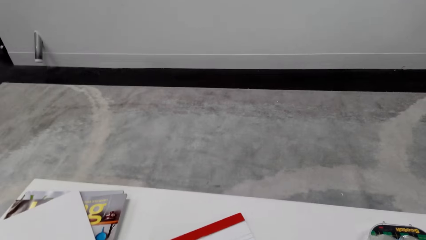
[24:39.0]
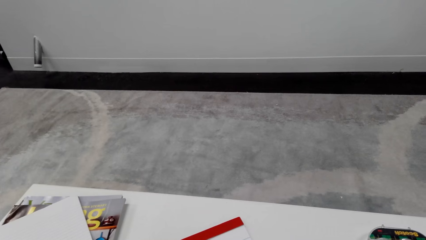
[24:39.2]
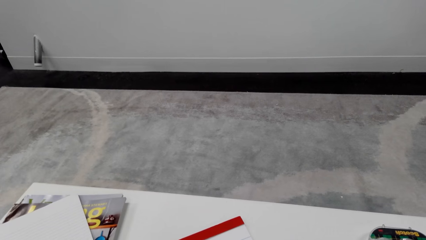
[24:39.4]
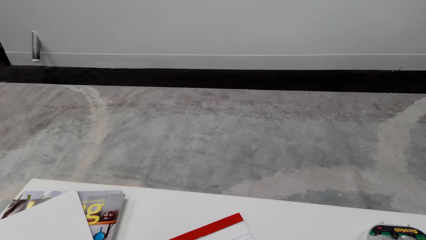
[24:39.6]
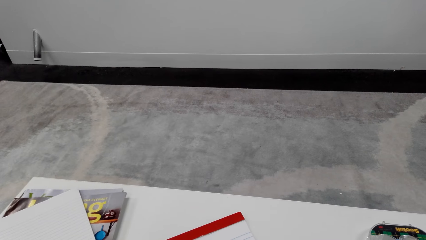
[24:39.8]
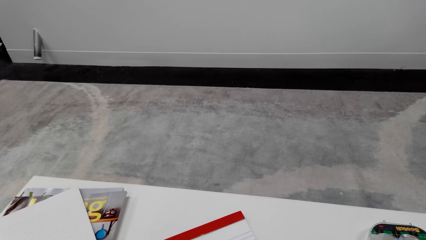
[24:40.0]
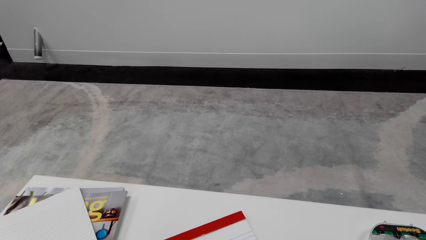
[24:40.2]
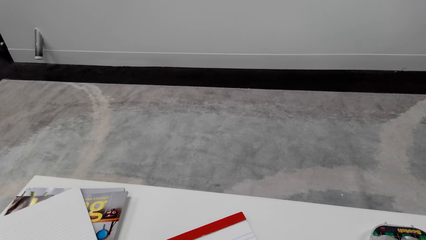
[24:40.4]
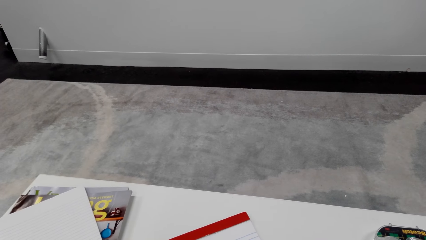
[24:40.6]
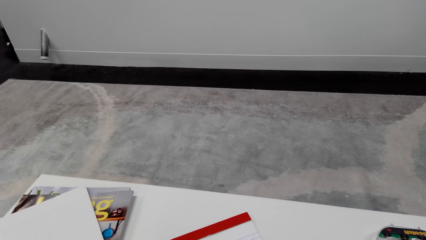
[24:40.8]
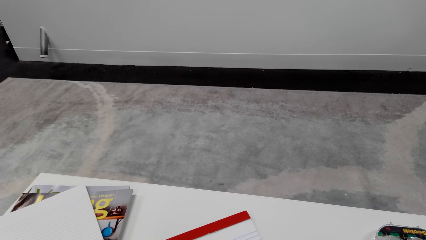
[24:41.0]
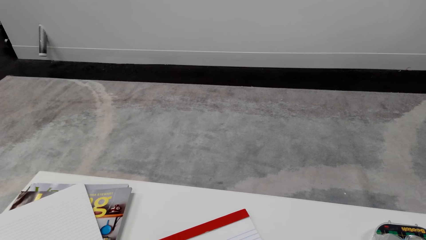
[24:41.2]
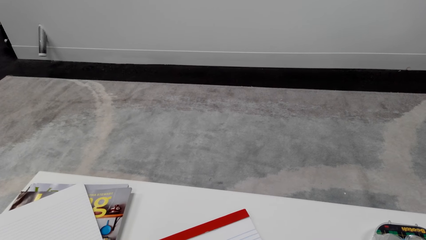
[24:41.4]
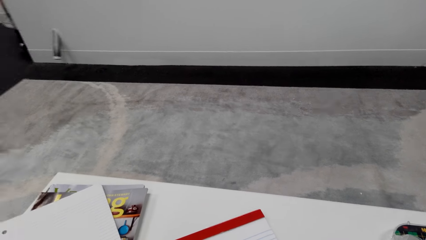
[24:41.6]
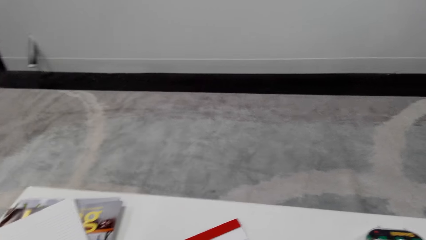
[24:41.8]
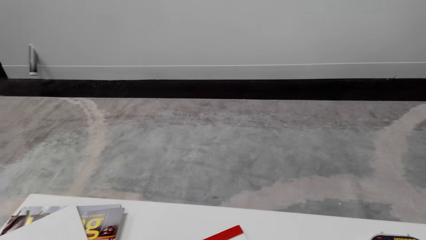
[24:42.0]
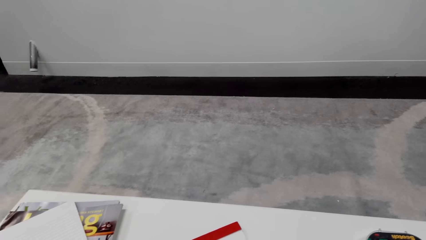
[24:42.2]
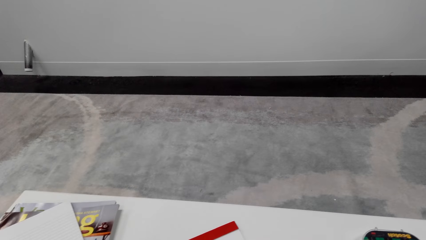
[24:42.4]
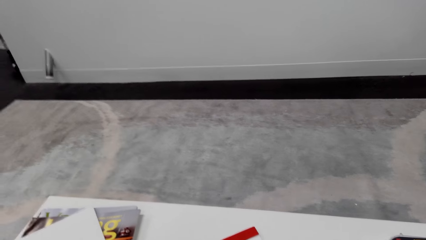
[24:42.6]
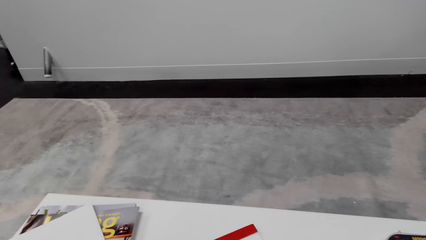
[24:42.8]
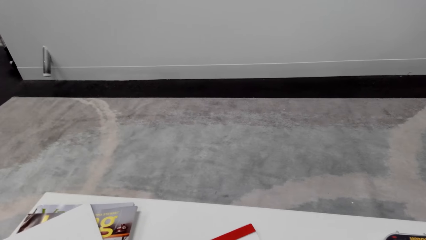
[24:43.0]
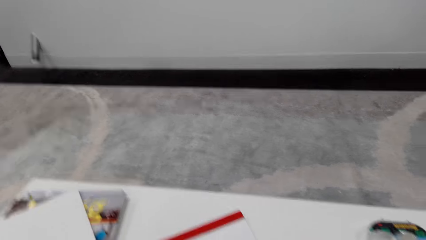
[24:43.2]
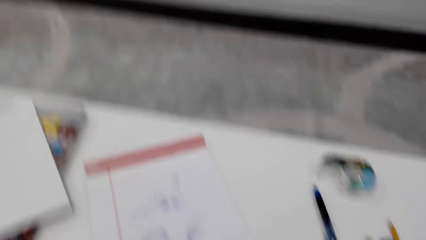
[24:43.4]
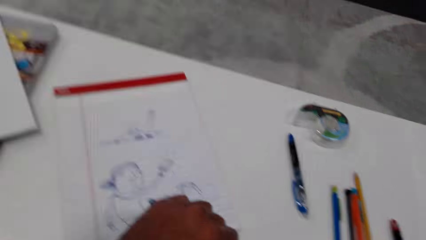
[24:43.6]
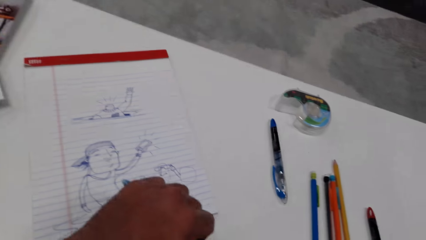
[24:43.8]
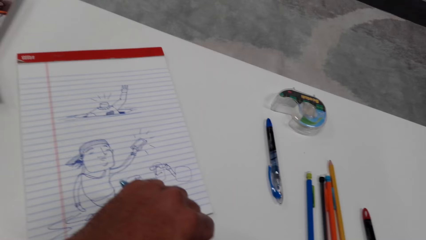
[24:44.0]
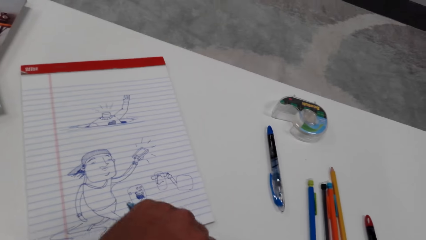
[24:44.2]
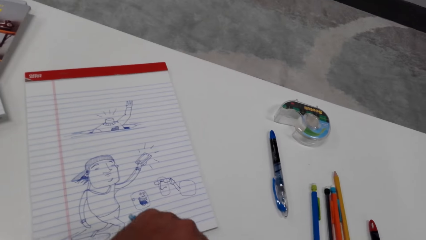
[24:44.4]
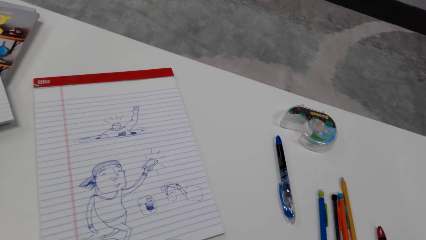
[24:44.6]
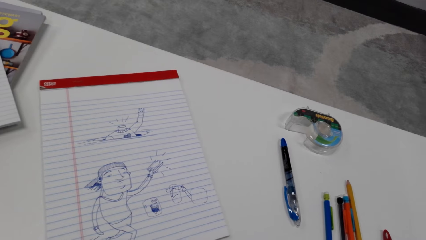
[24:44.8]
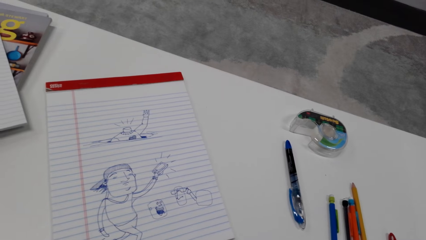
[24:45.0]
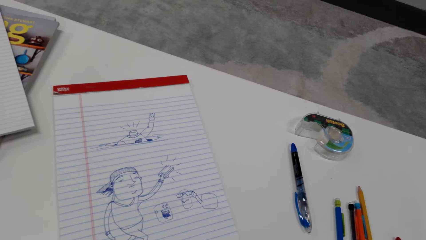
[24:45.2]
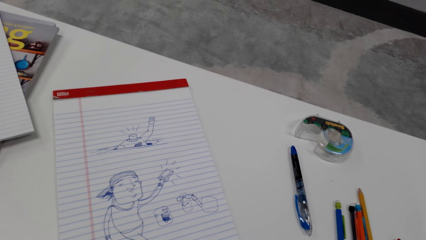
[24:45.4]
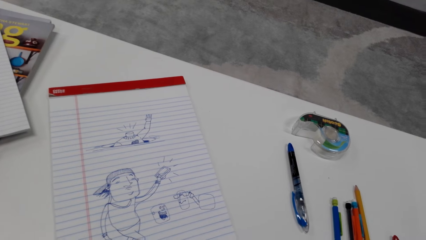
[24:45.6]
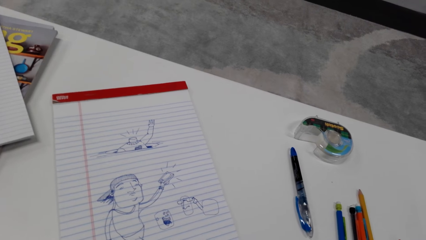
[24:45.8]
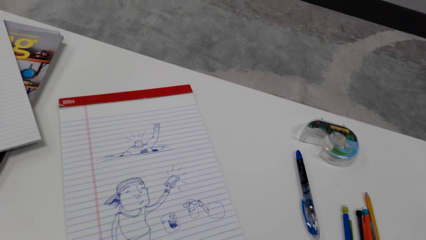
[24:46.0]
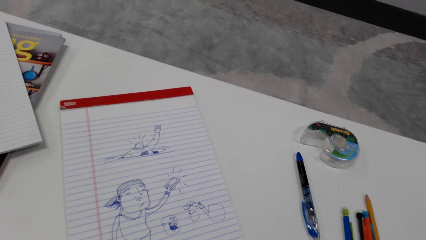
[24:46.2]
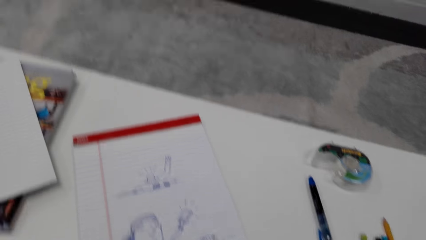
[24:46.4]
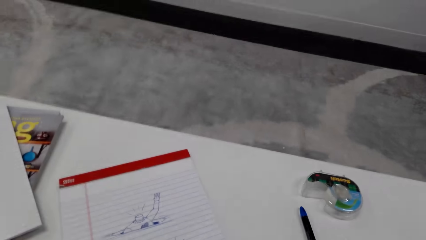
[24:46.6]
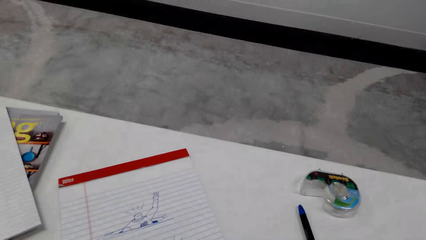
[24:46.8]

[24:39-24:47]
The camera wearer looks at the floor. They move a hand. They look at the drawing on the book.

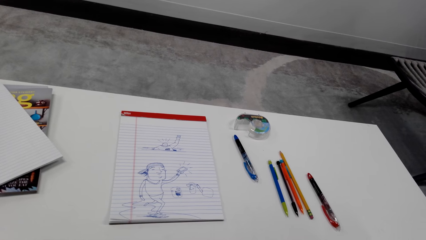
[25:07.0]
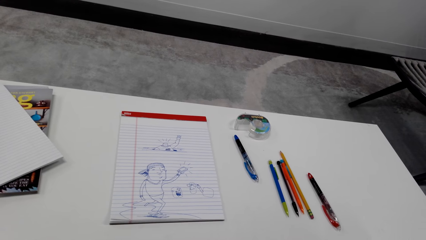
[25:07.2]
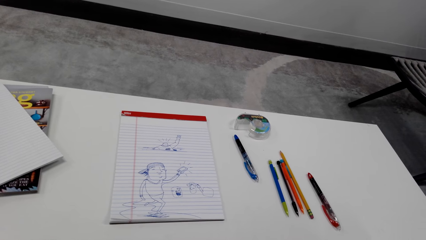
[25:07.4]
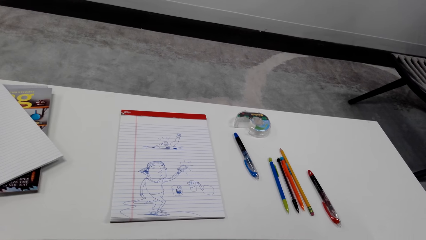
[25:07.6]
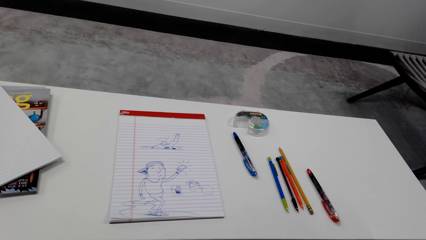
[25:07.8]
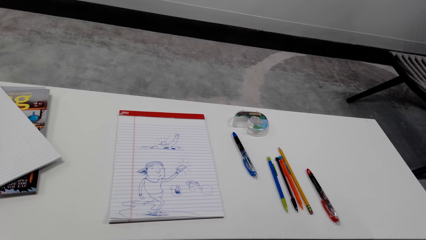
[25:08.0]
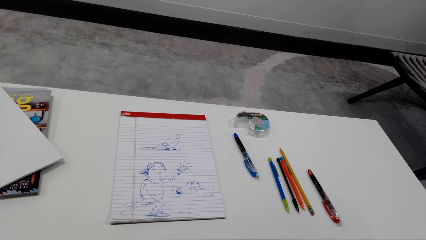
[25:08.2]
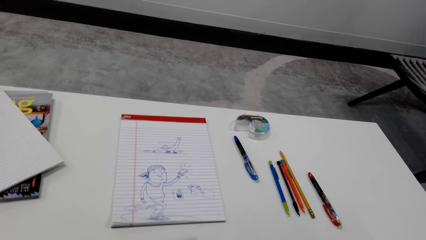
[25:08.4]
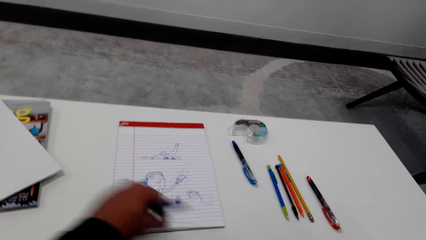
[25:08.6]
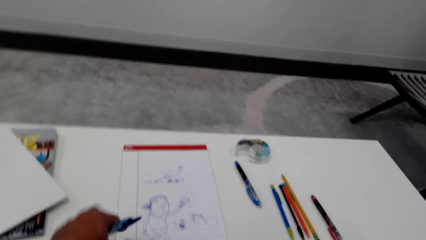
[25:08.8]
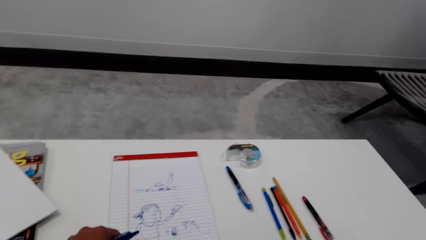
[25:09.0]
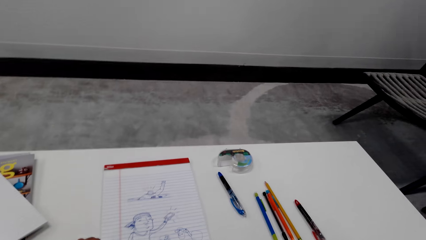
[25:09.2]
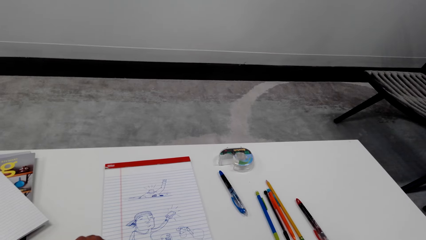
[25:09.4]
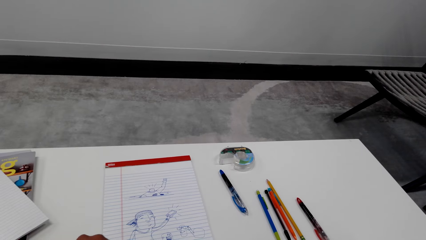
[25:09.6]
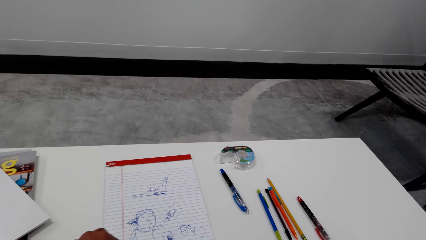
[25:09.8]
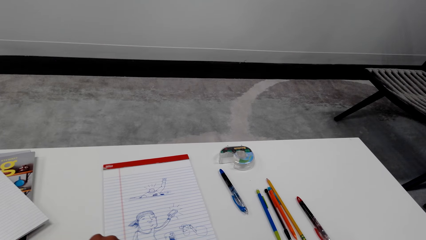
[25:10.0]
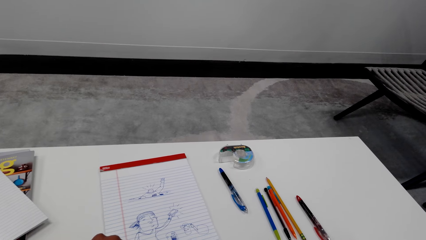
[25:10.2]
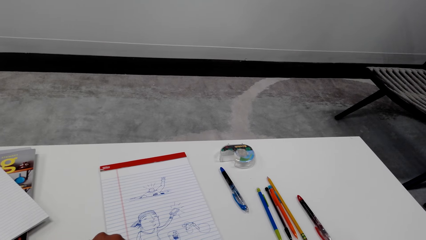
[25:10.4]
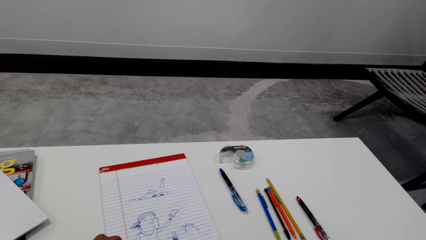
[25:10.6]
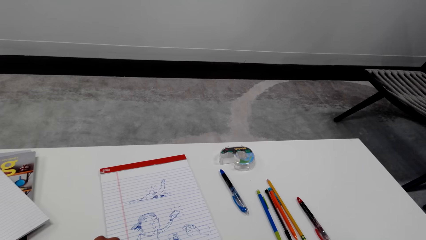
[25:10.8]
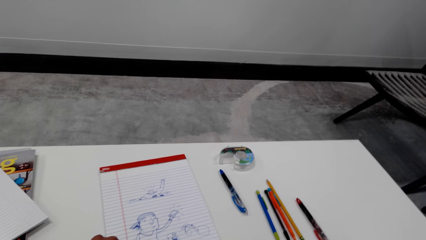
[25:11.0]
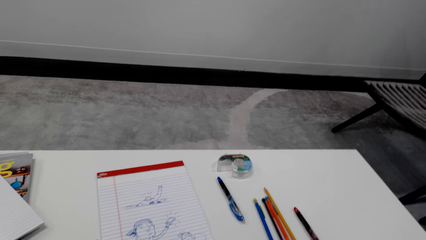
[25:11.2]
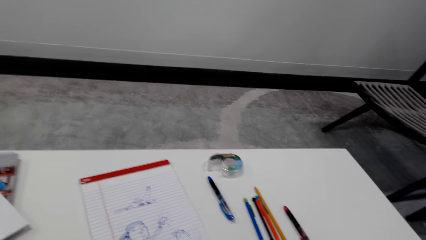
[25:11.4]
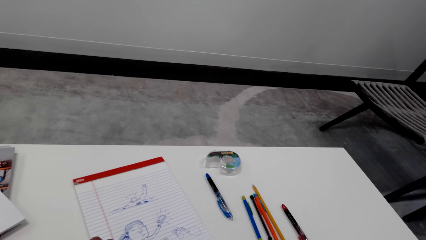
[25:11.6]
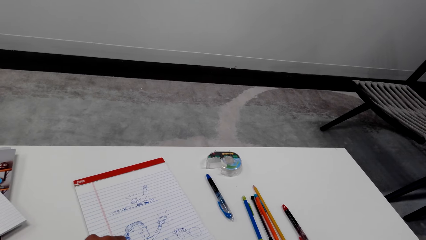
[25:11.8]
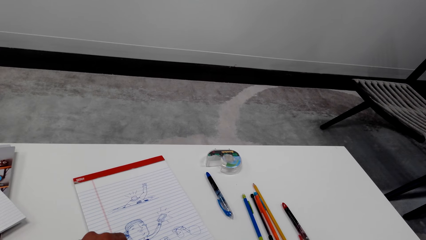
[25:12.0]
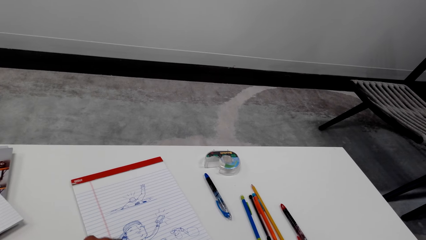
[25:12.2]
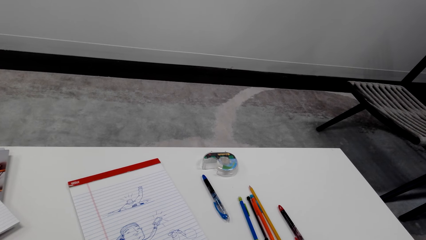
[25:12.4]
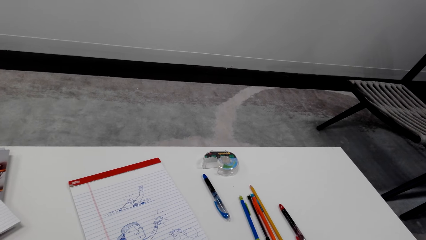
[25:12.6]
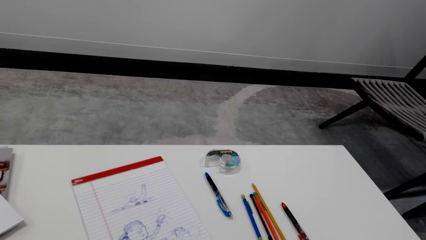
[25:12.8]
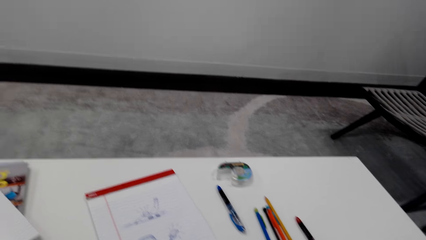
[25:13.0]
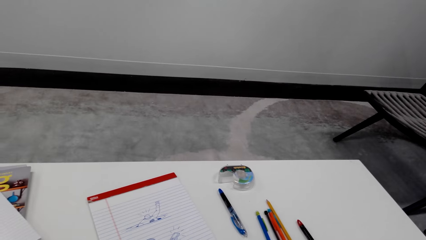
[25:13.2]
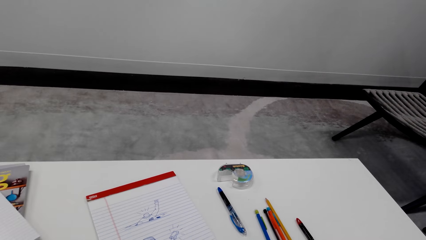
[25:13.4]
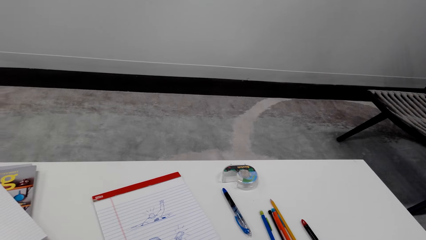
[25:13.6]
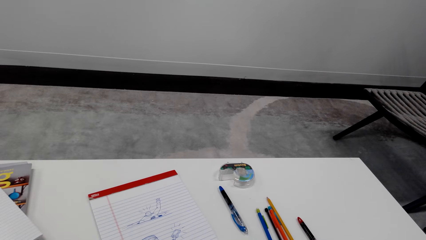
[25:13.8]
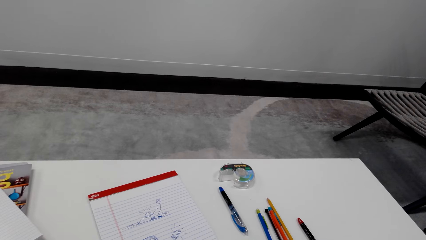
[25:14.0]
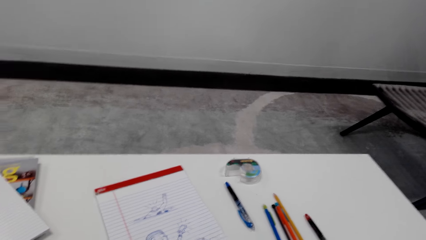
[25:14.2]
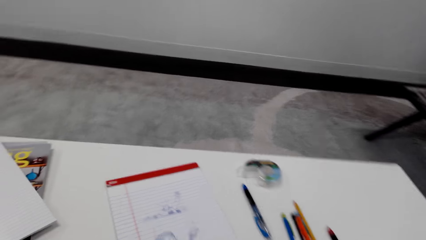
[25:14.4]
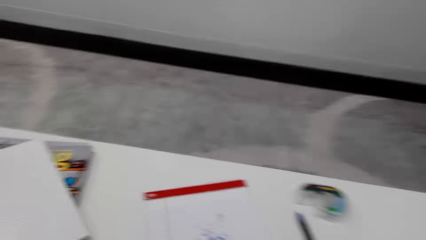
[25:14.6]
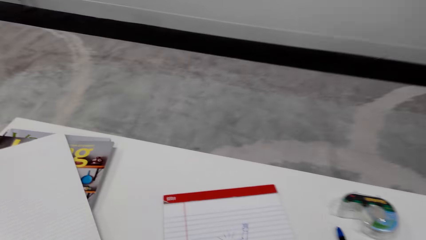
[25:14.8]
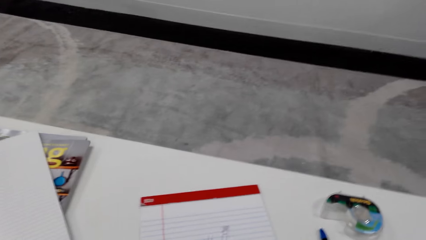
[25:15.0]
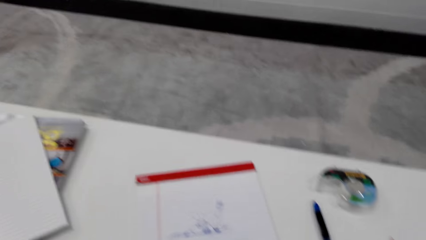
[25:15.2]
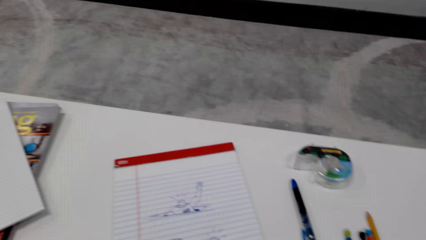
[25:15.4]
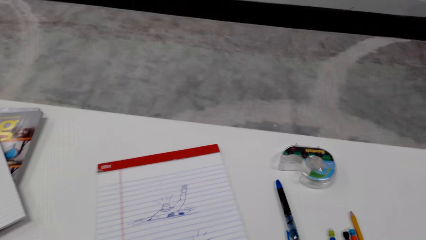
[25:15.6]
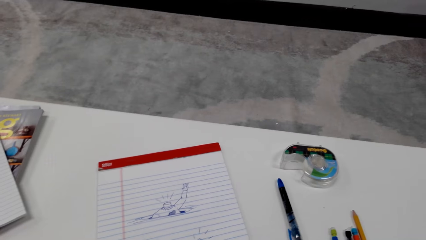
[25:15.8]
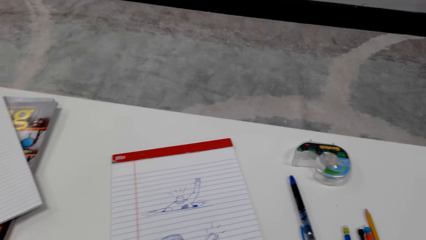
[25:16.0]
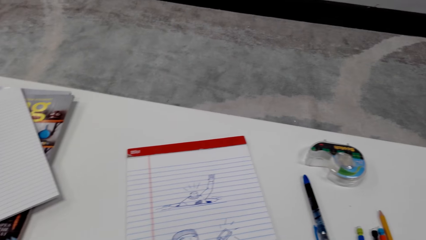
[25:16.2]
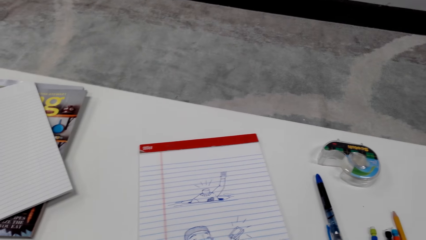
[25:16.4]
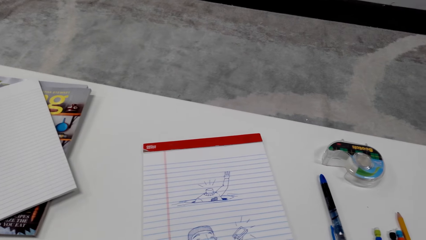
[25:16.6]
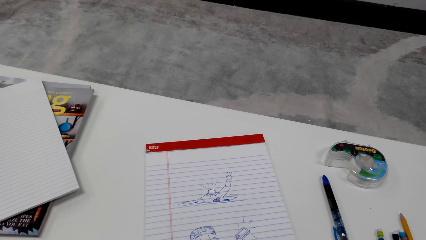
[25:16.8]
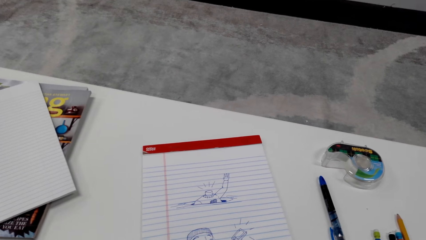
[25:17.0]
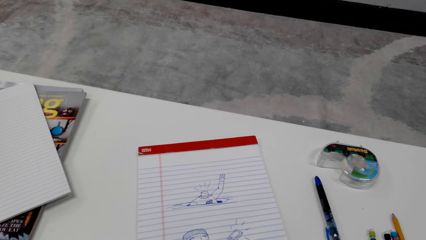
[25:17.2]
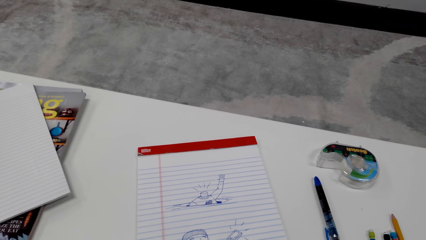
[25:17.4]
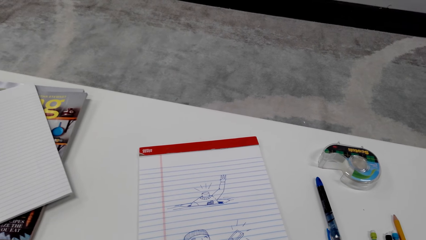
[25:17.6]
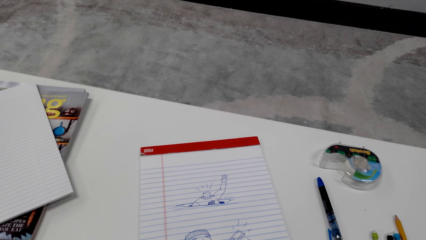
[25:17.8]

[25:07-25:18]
The camera wearer places a hand on the table. A woman talks to the camera wearer. The camera wearer pulls the book and talks to the woman. They talk on the phone. The woman talks to the camera wearer.
